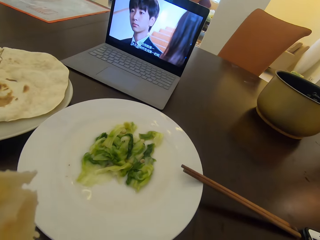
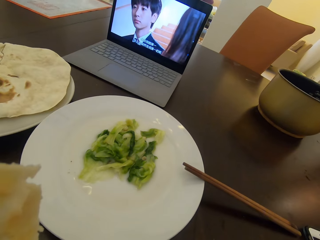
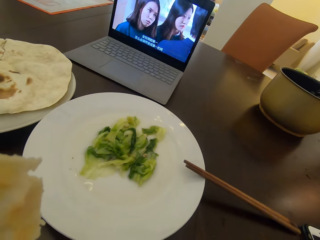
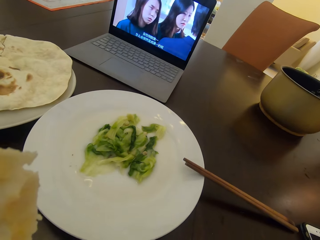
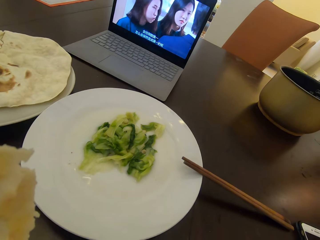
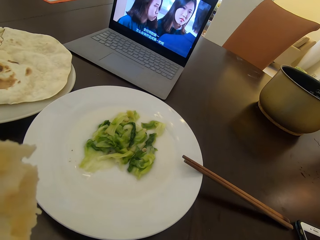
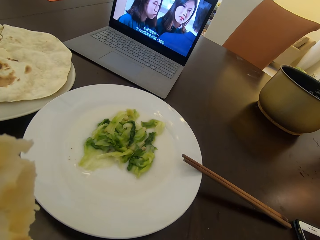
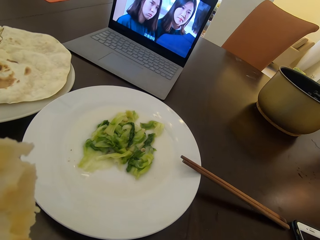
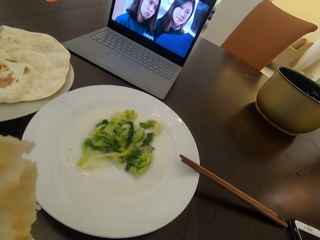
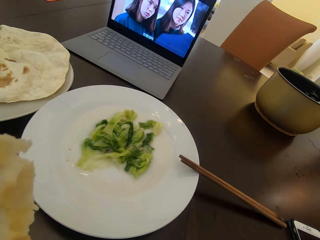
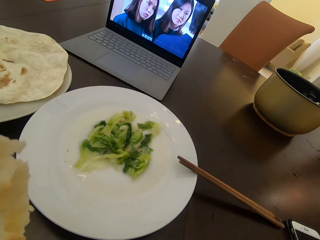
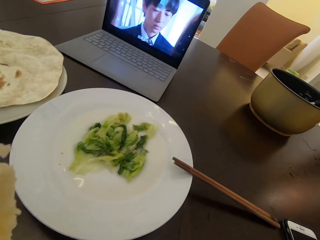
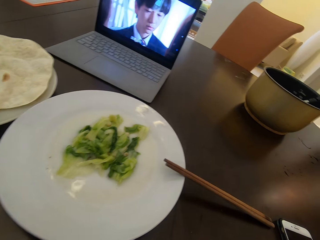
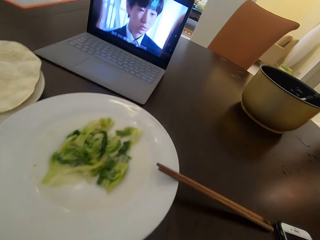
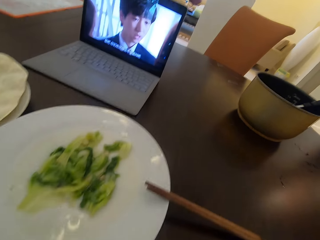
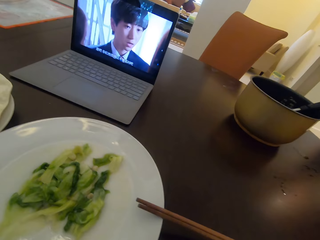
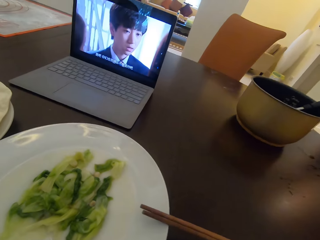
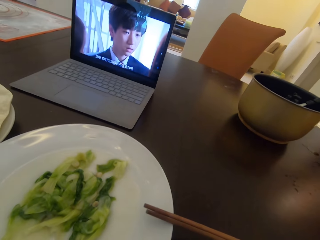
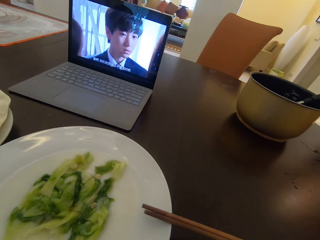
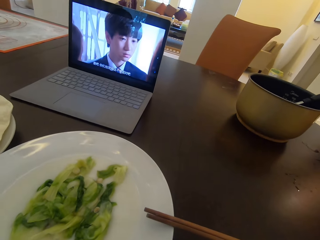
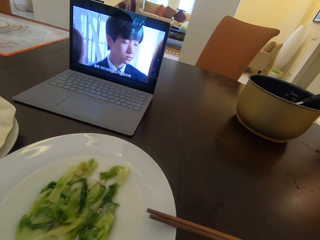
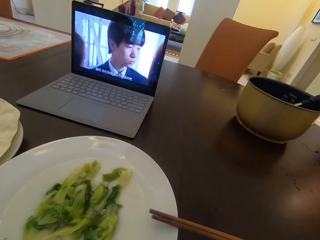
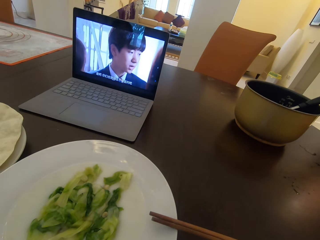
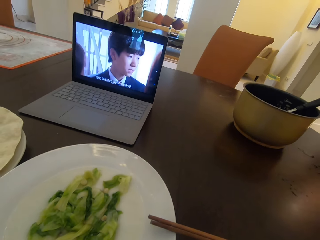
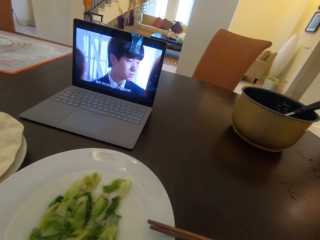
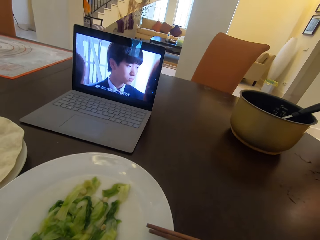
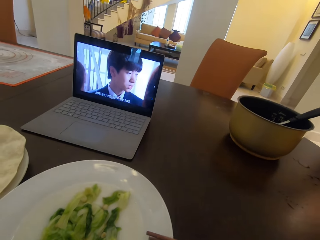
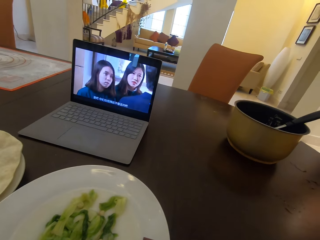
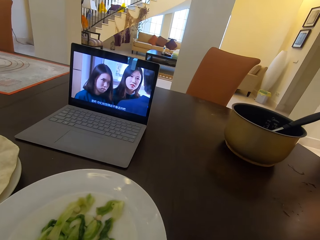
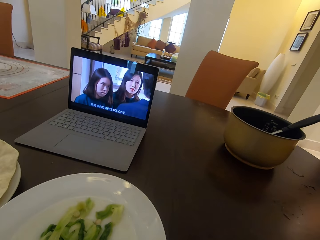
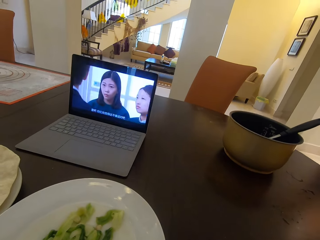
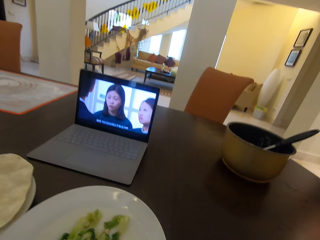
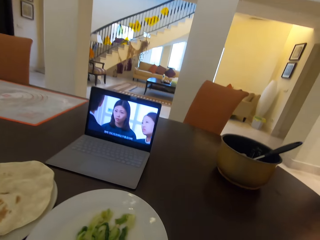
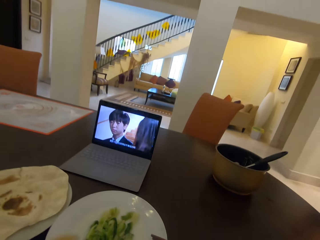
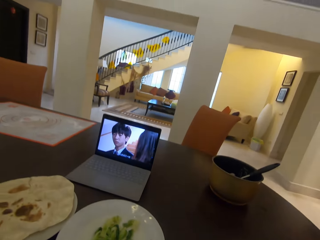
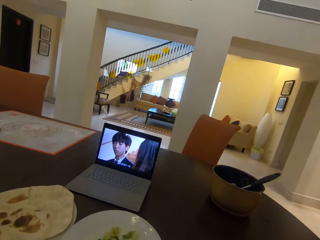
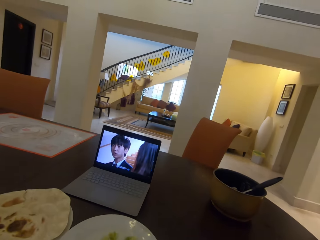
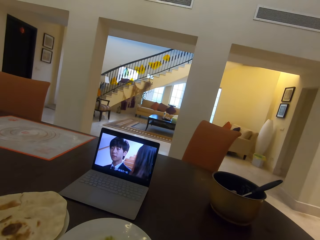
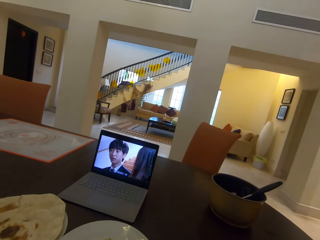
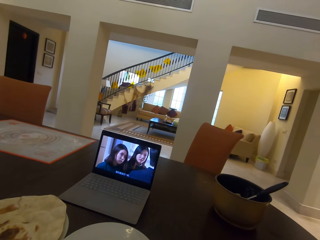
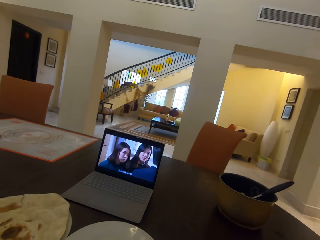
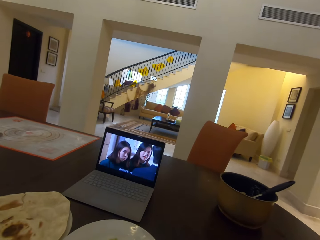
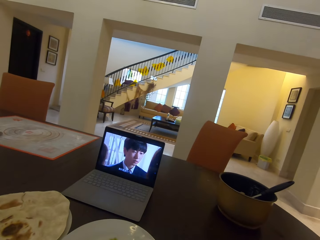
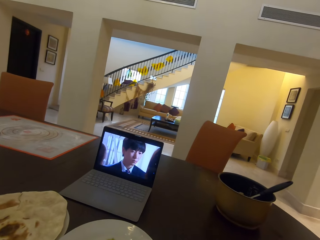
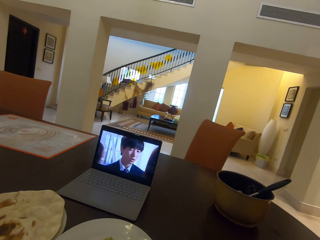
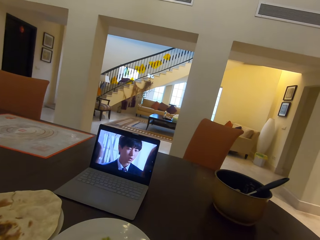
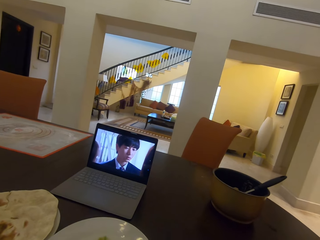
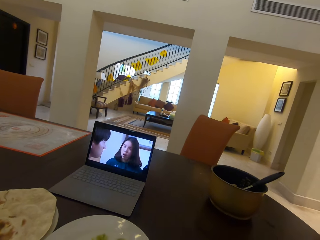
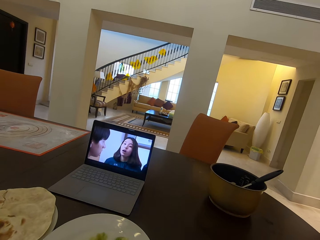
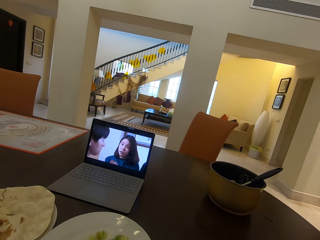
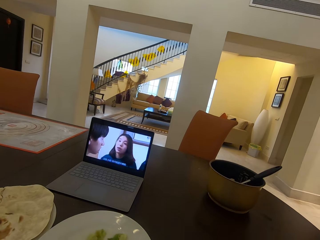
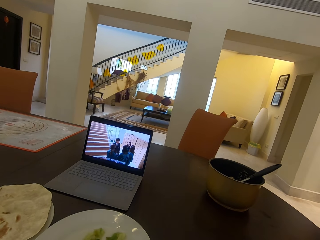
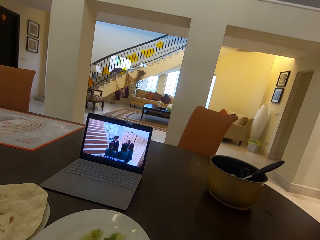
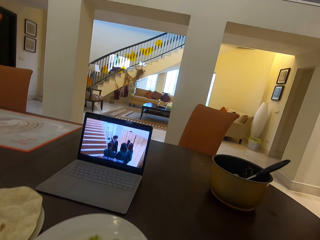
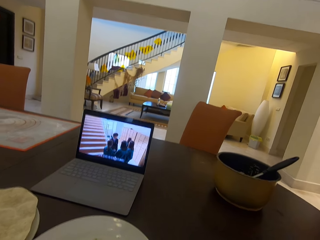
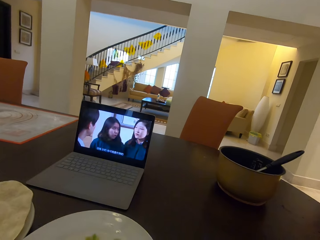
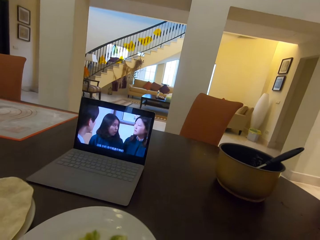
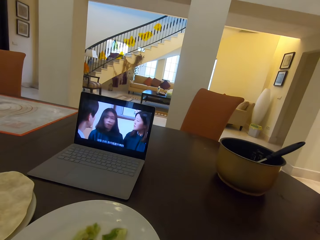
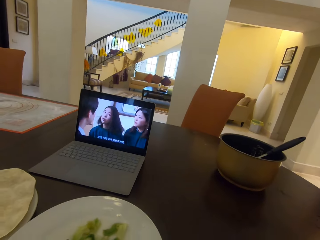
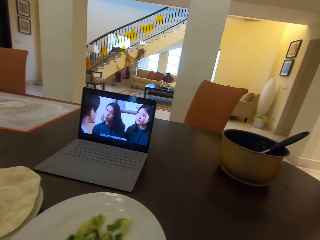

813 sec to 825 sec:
The camera wearer looks at the plate. They watch the laptop.

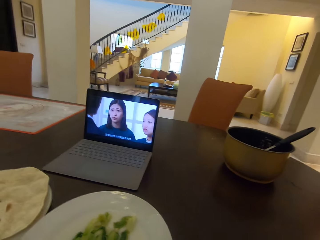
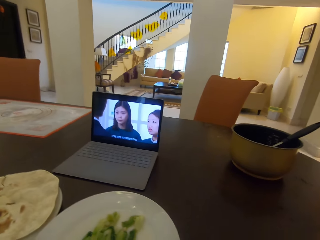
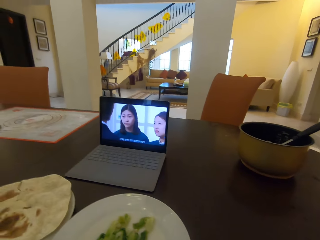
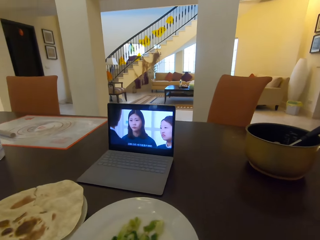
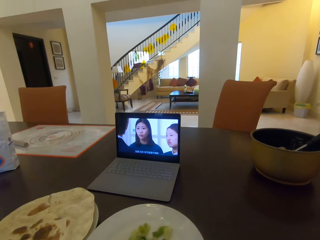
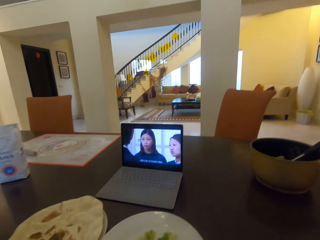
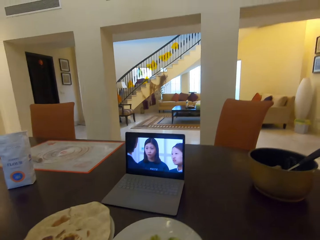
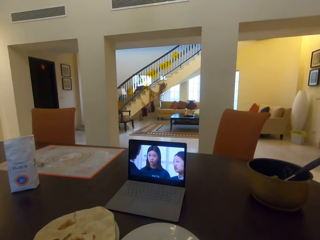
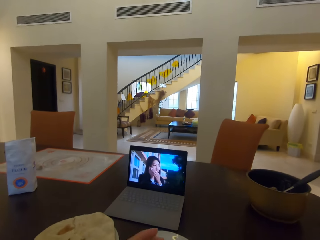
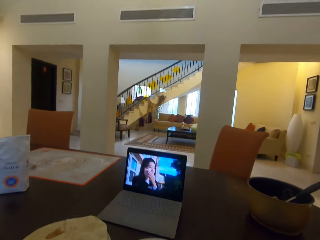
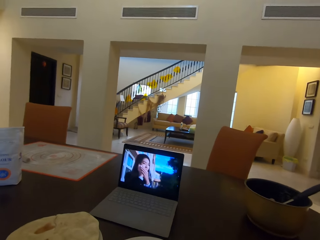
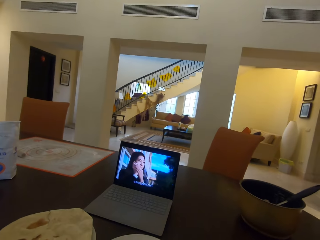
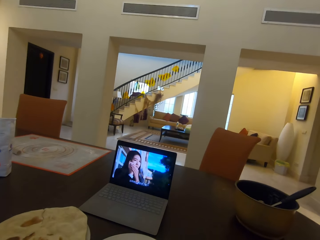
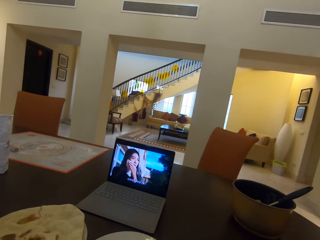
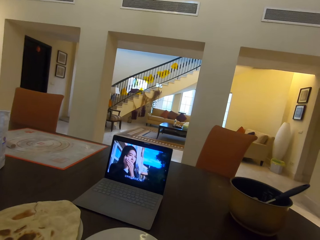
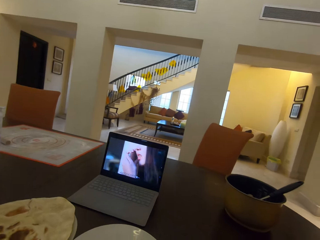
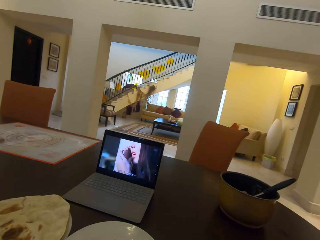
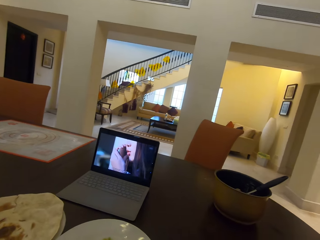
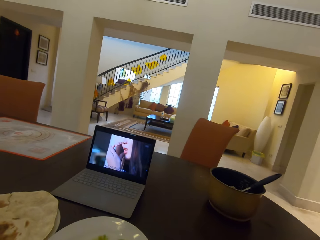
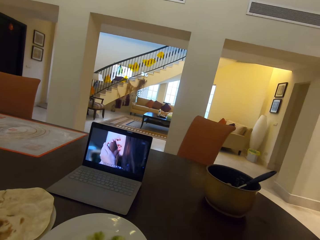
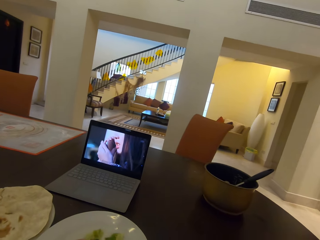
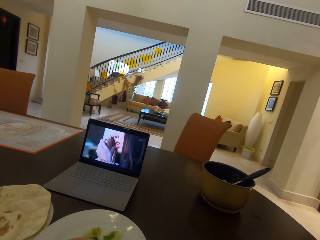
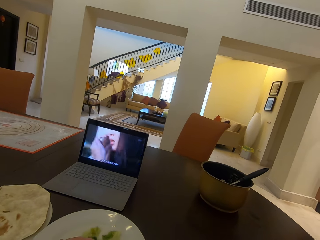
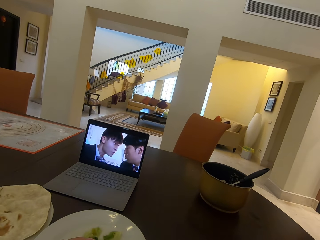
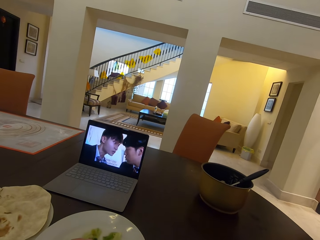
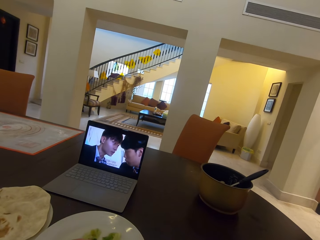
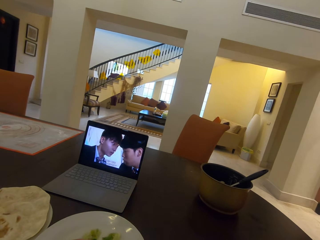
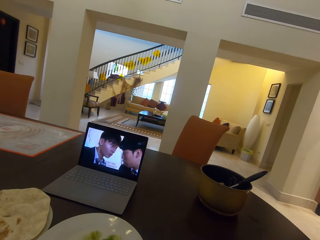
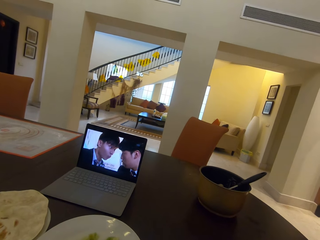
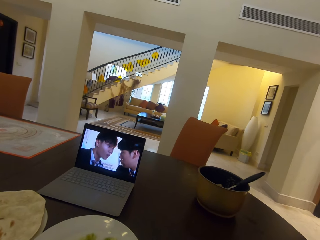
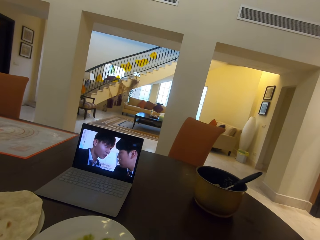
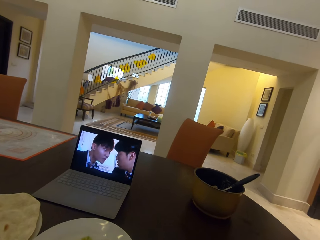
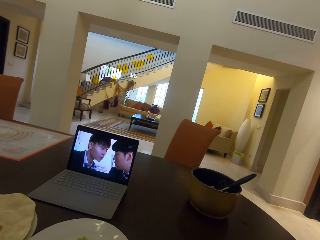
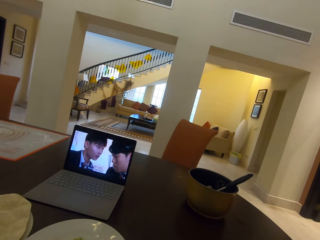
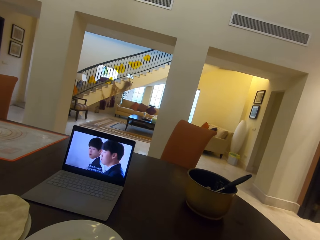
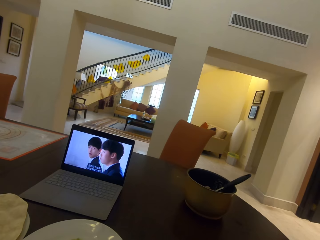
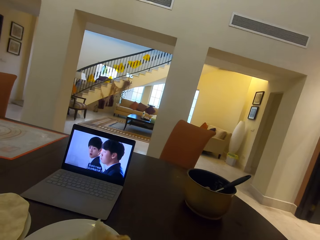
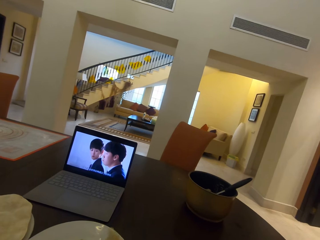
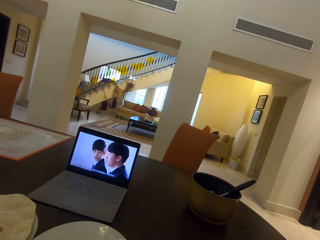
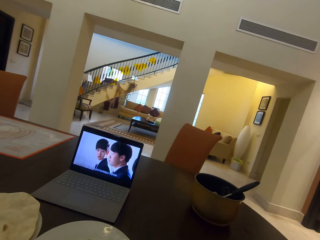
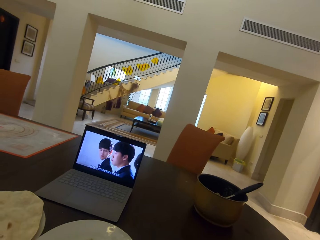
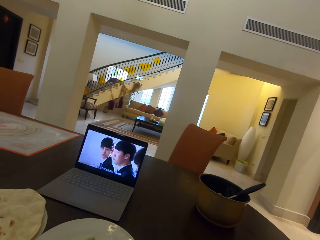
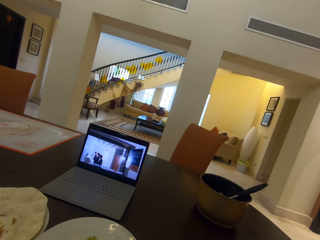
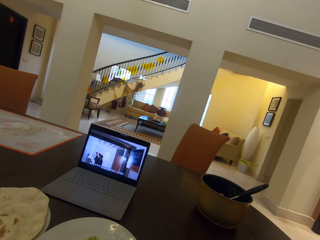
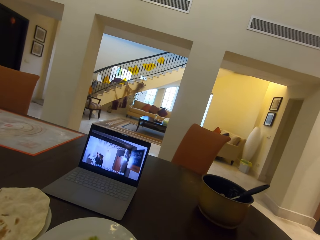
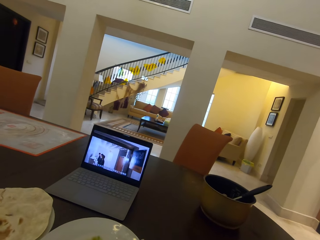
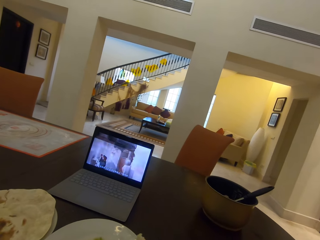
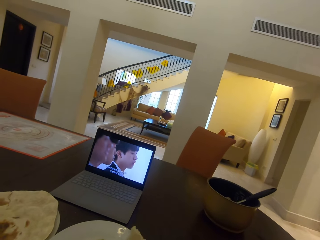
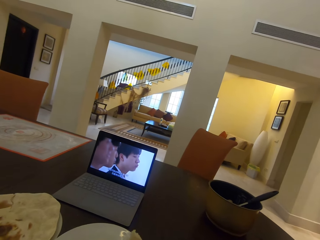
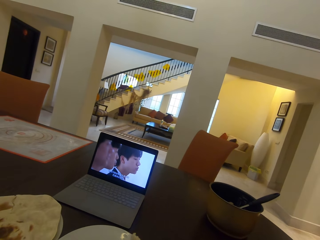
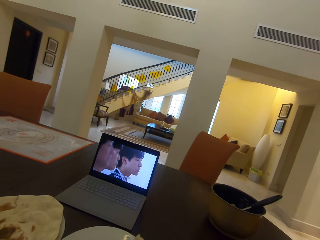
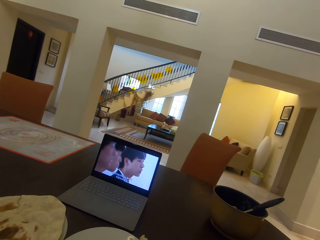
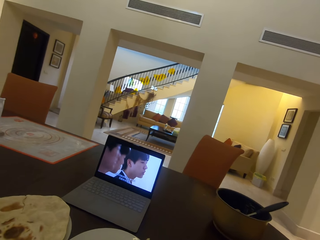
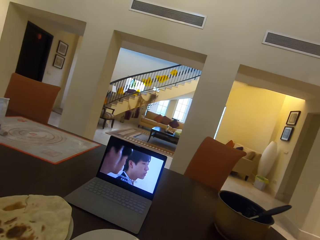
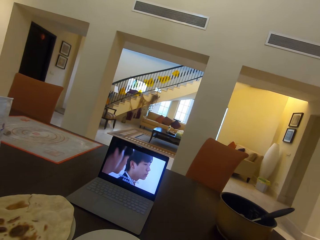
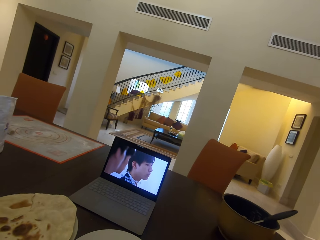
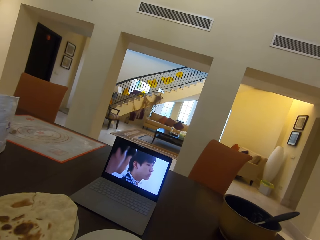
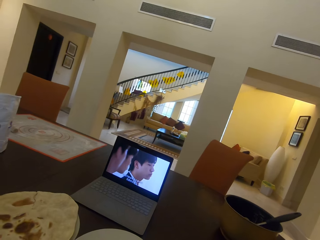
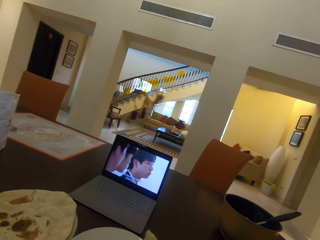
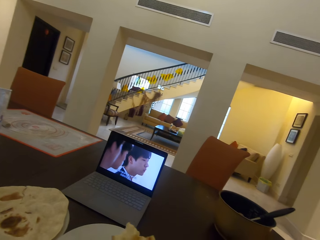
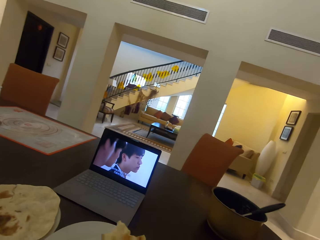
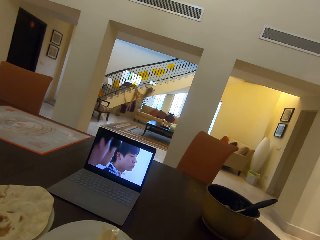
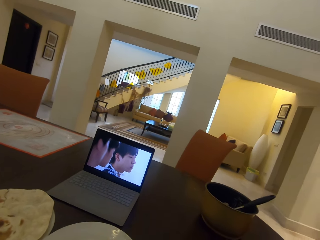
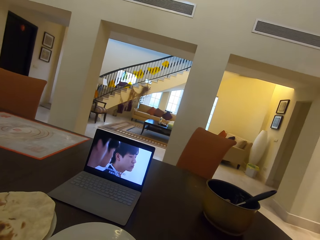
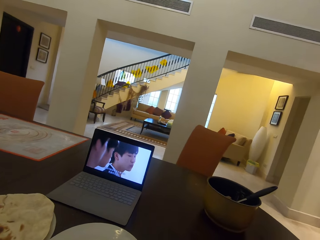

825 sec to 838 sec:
The camera wearer dips roti in a salad on a plate.
